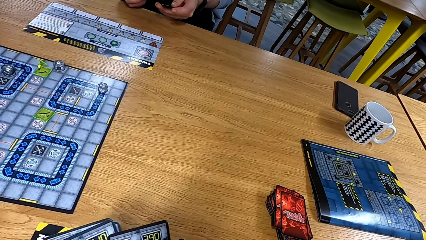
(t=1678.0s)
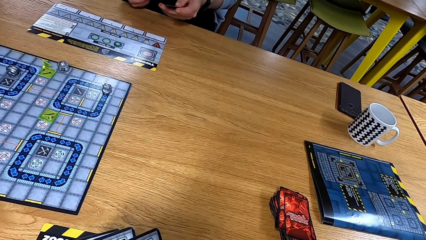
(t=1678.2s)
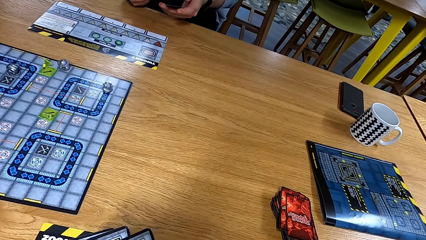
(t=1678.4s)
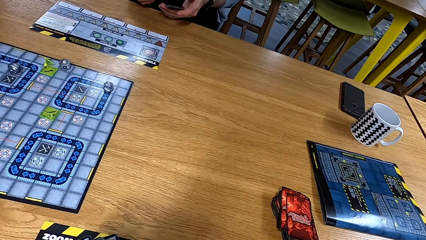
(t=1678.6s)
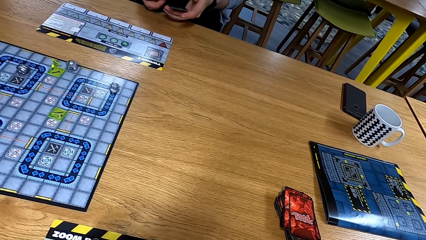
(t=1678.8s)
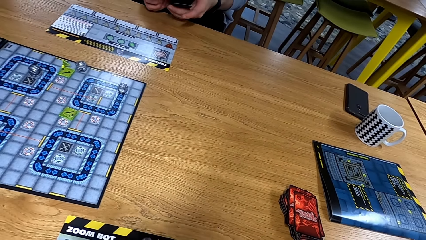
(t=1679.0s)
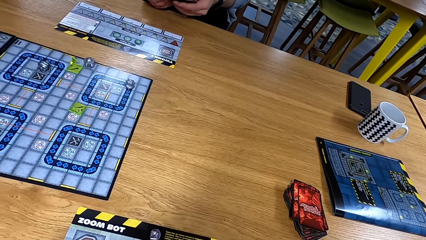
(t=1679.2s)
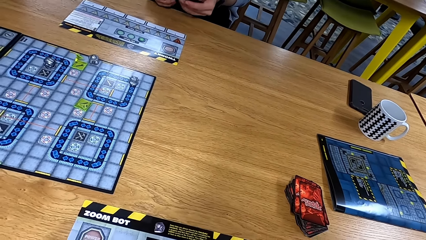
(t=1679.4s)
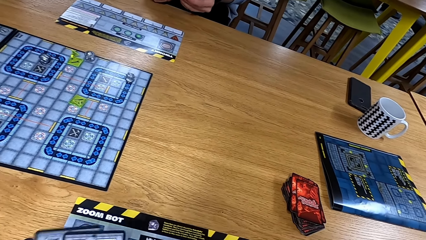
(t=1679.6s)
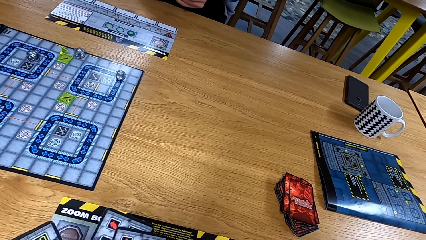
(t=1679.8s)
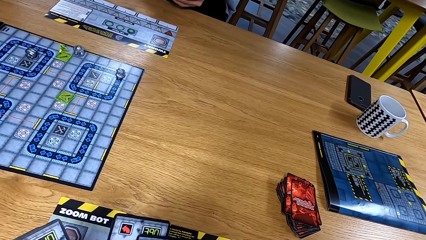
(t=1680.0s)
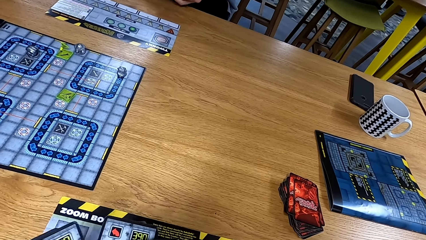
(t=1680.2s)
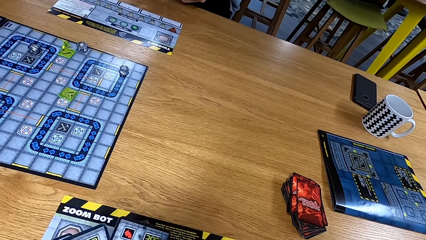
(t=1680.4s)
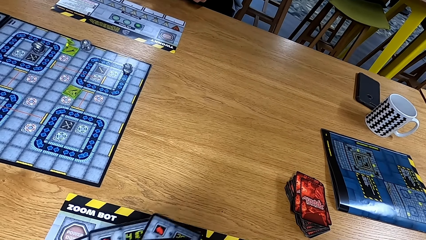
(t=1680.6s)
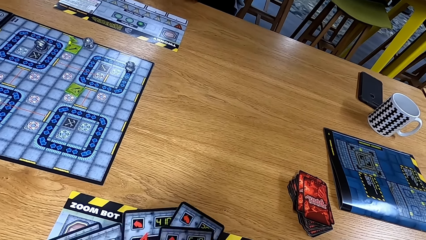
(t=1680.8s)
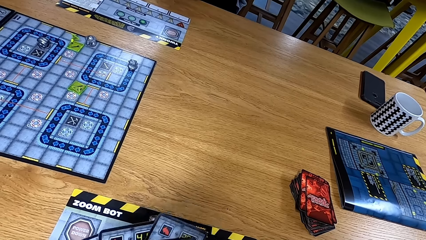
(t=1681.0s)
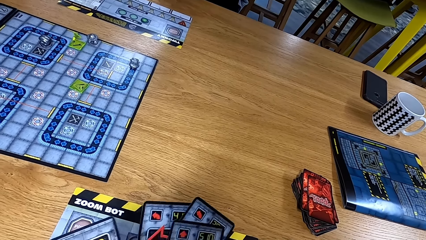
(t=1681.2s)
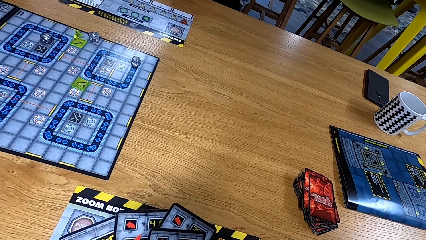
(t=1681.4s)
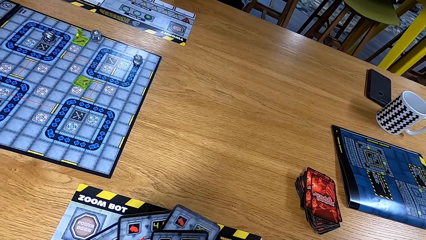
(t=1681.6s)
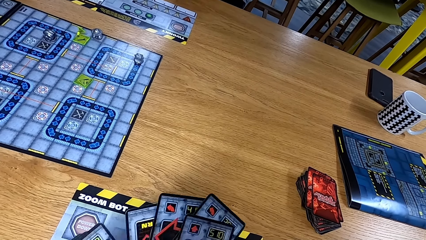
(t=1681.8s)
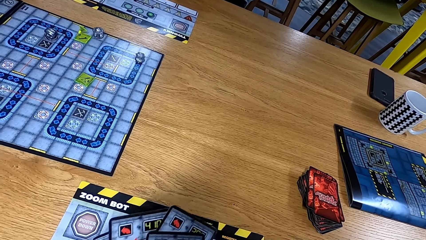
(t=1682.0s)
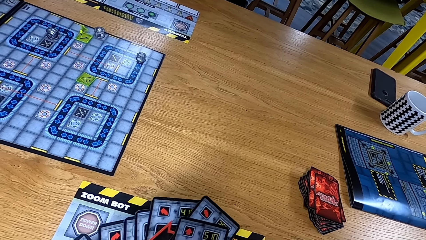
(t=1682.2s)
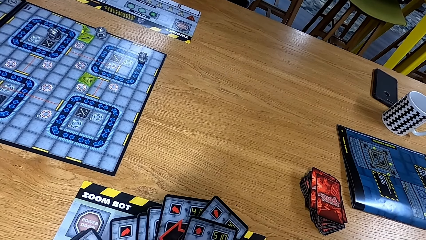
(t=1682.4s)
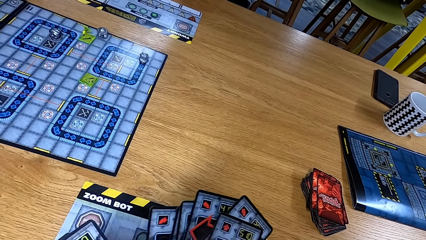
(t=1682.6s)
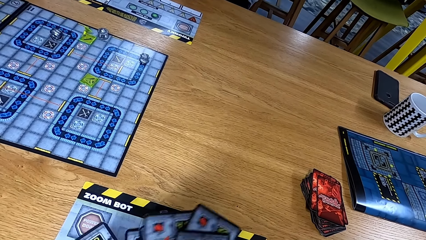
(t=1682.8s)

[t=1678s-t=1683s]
The camera wearer arranges the cards.

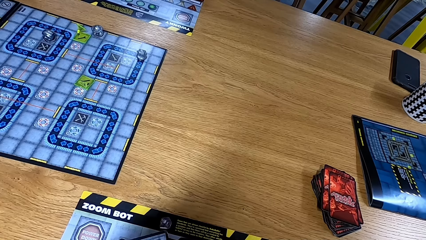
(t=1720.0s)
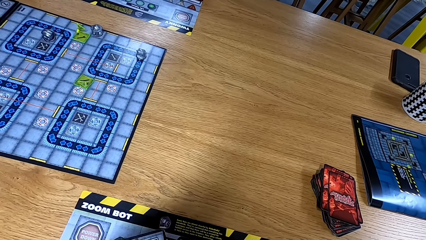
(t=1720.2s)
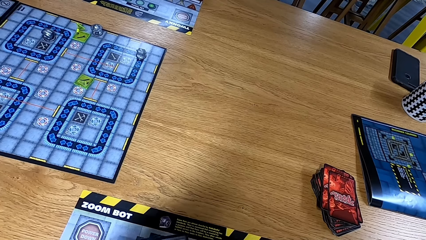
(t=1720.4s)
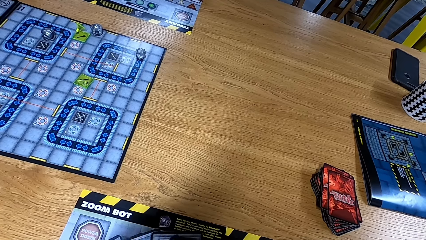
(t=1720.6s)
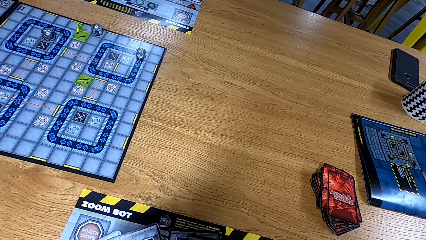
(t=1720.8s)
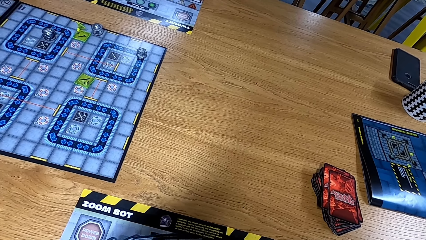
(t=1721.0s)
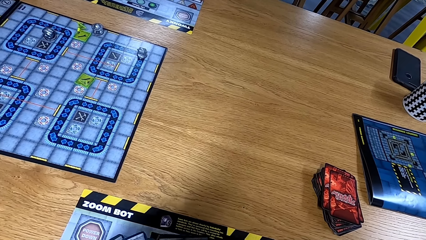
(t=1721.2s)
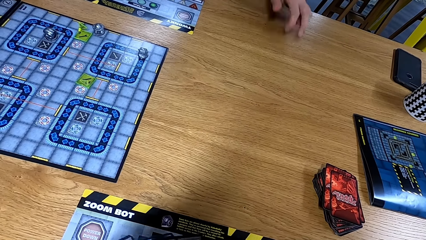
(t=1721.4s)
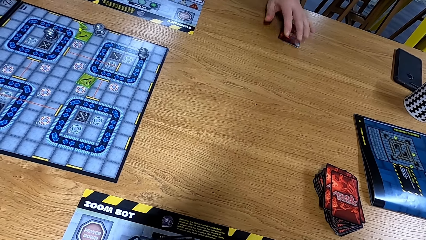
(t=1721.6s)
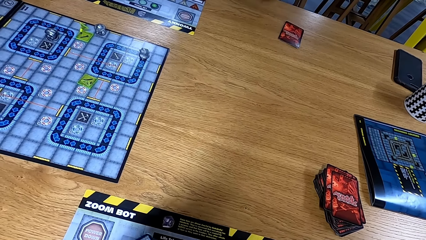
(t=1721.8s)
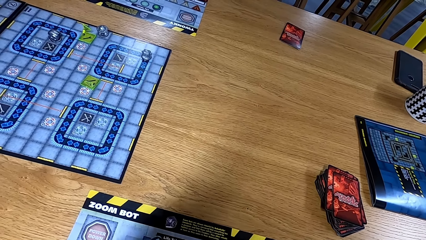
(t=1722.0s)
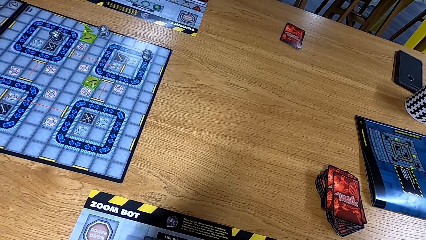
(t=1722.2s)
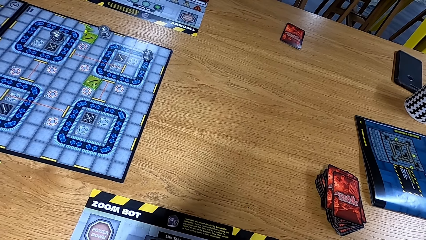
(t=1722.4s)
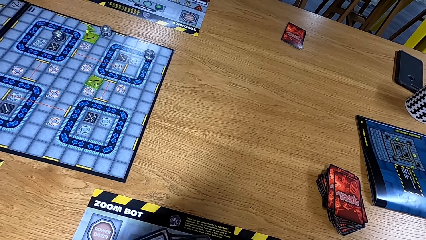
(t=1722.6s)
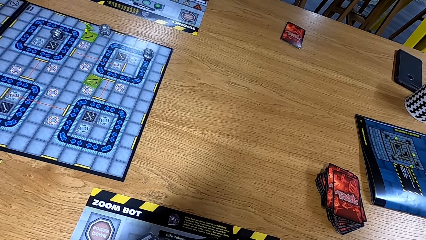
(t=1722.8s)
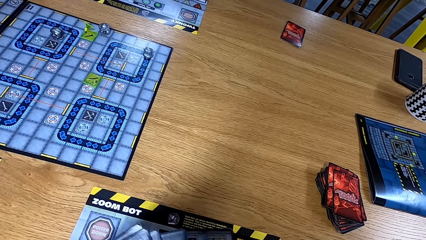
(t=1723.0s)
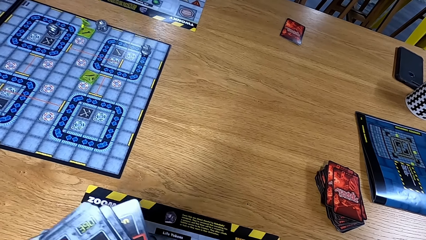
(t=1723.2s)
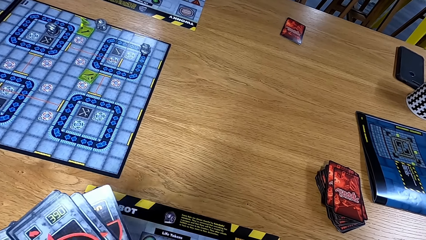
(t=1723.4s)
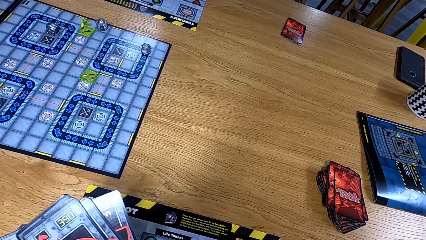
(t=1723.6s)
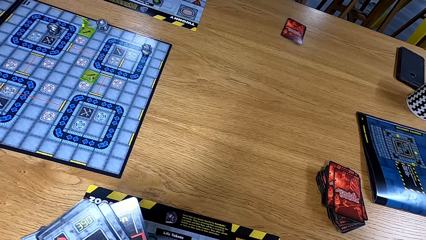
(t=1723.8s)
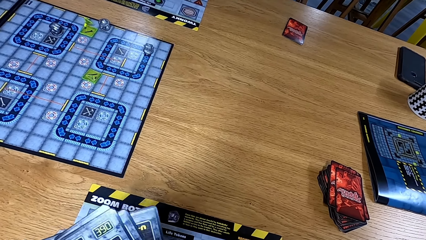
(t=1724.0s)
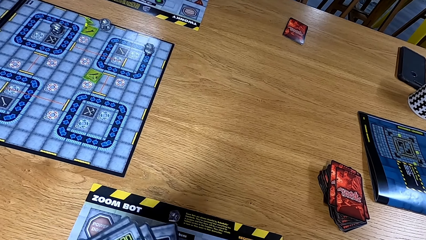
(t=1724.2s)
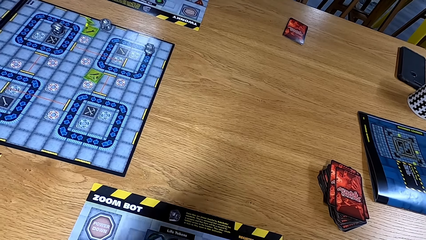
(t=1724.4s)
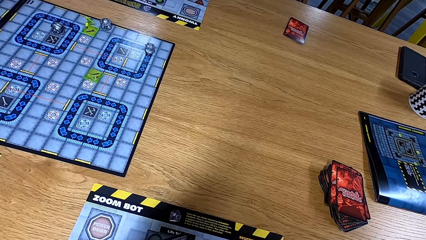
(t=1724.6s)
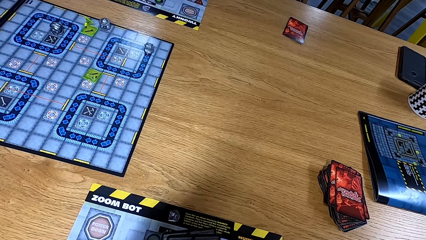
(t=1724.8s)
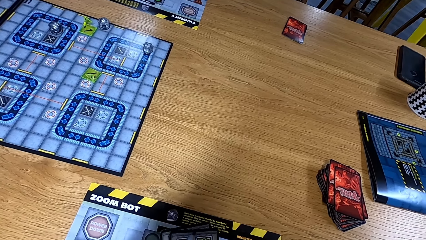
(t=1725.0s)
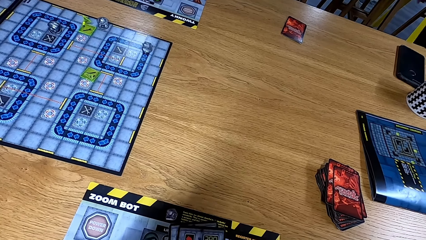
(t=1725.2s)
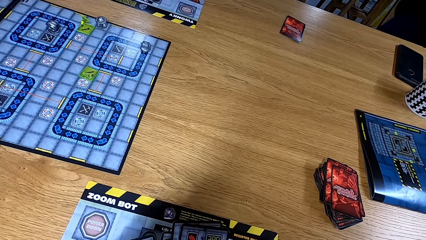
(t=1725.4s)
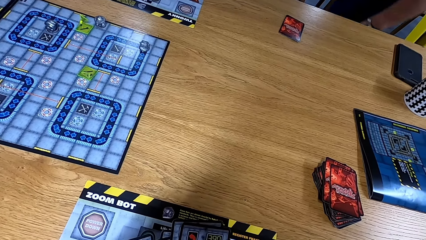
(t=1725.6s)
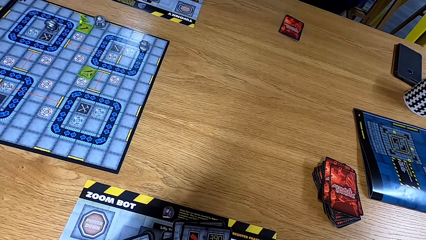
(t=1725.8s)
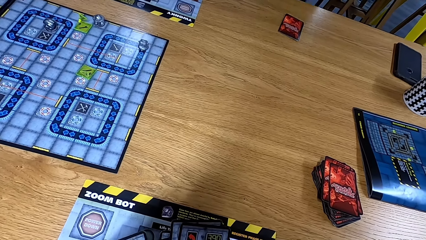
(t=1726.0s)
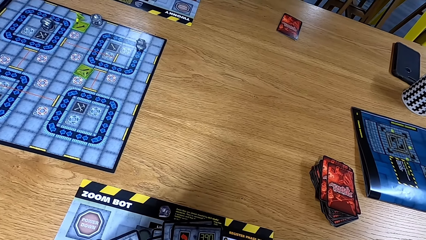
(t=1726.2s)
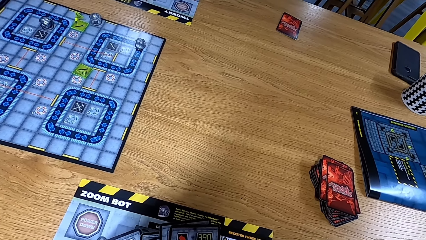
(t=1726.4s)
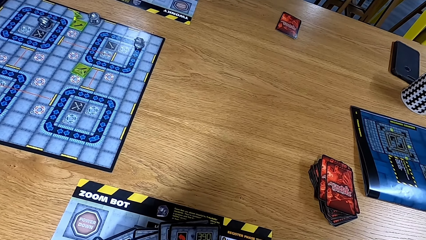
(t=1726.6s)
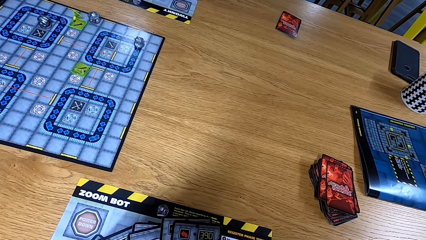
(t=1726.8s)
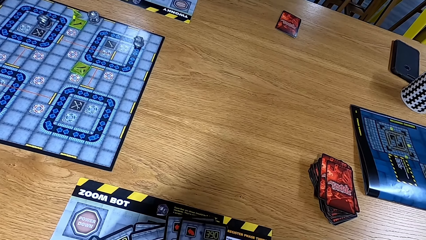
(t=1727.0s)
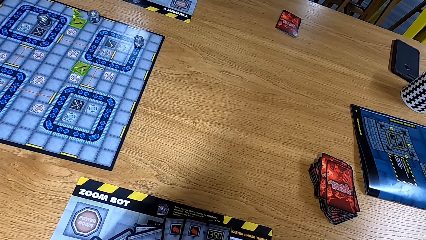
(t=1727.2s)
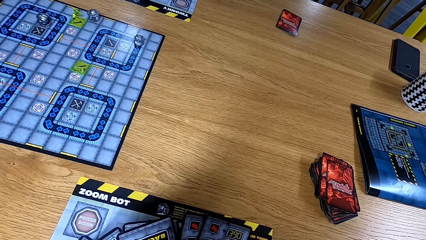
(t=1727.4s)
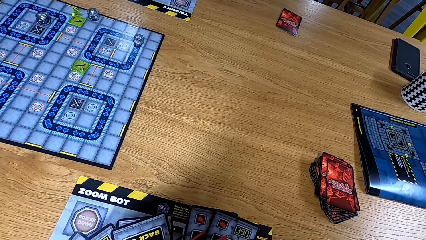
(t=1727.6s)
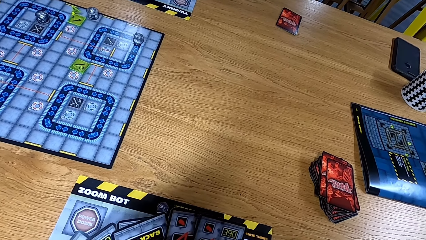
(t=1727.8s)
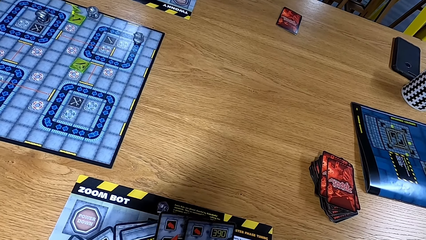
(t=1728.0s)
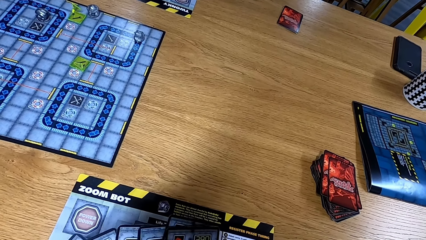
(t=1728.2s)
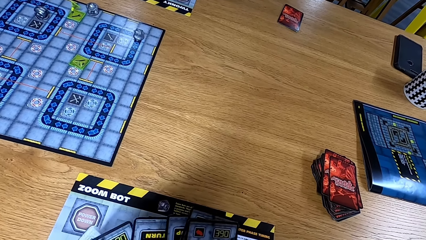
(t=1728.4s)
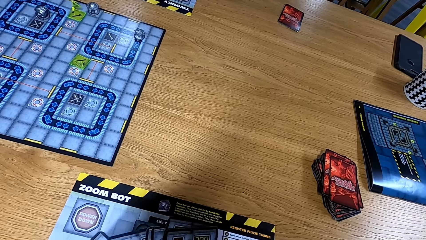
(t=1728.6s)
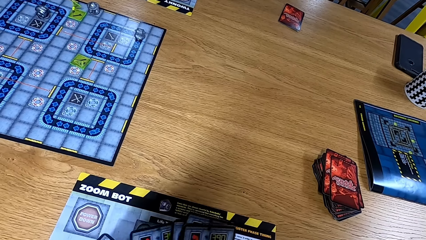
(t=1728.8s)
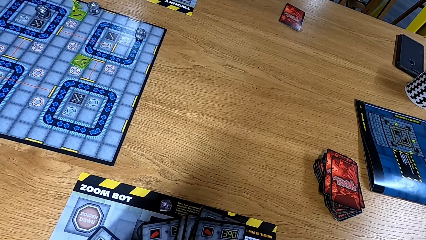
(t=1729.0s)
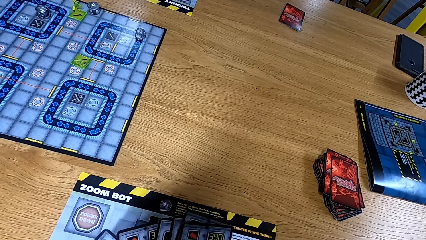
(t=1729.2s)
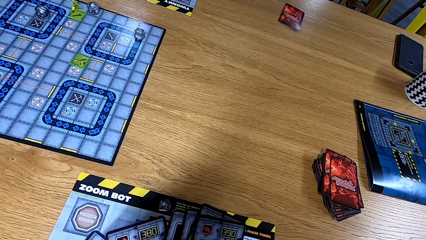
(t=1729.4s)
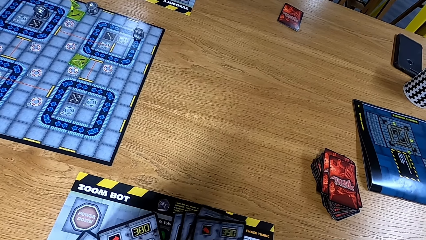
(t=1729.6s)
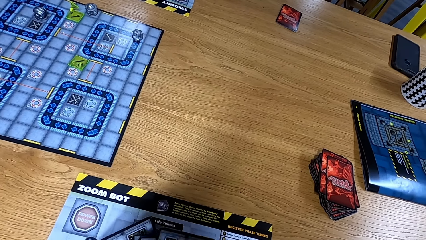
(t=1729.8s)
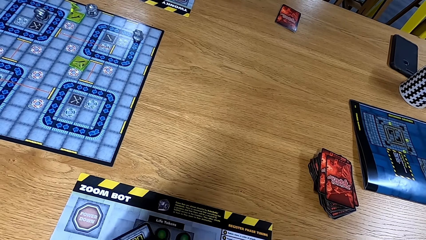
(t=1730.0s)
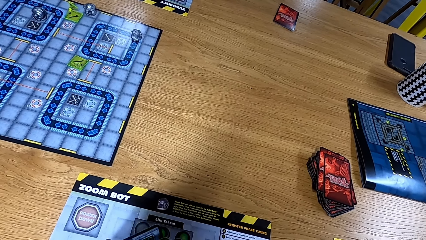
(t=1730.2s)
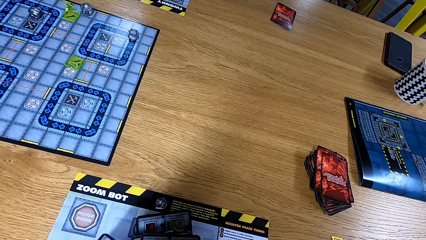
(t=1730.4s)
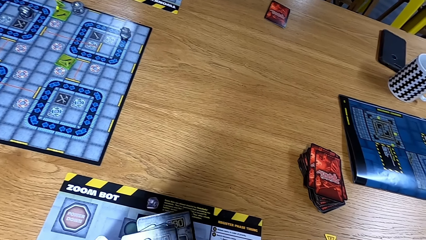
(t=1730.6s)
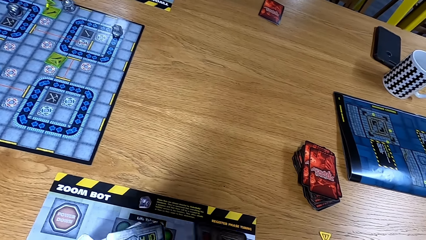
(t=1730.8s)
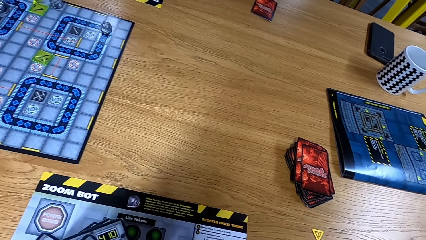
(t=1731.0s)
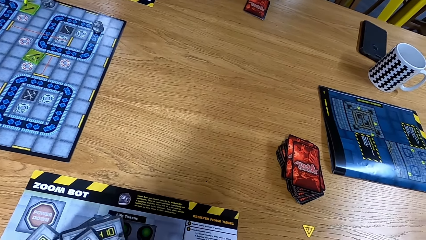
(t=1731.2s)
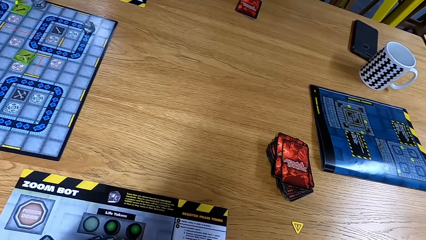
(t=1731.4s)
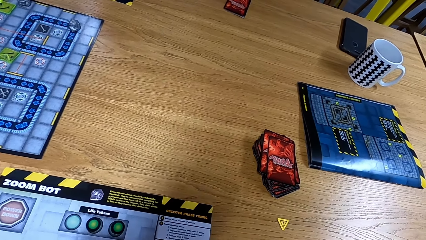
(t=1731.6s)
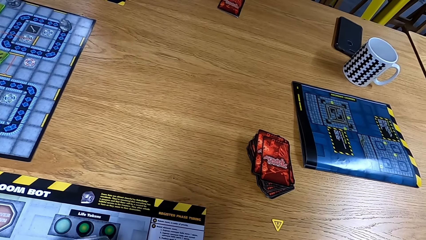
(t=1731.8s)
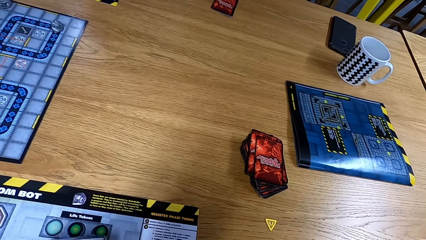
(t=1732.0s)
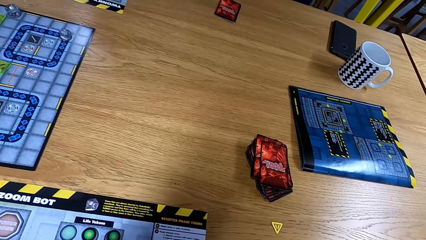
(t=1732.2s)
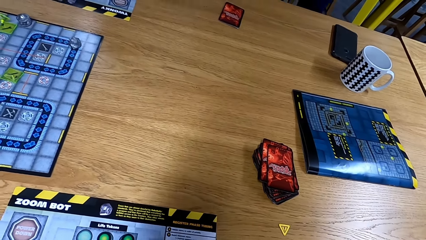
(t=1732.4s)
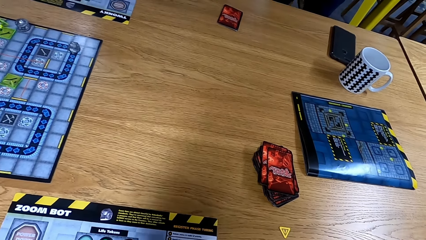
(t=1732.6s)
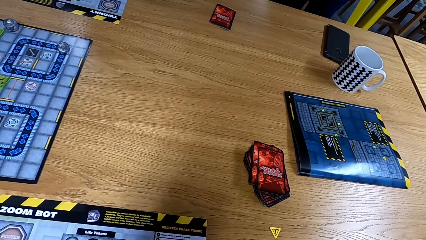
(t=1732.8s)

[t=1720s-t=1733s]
A man puts a card down. The camera wearer arranges cards. They shuffle the card.
